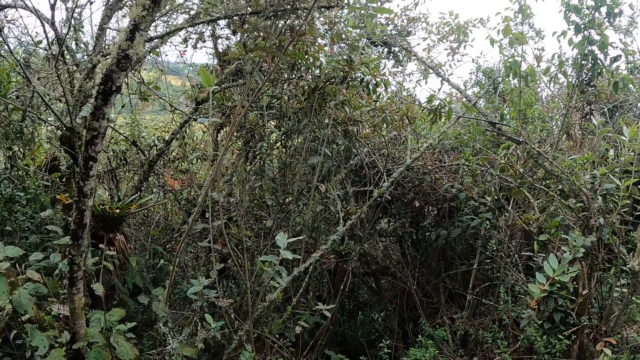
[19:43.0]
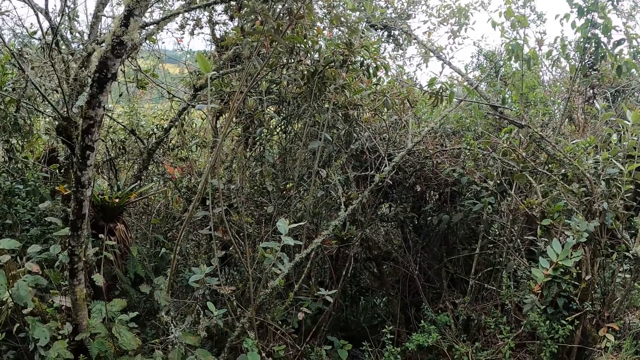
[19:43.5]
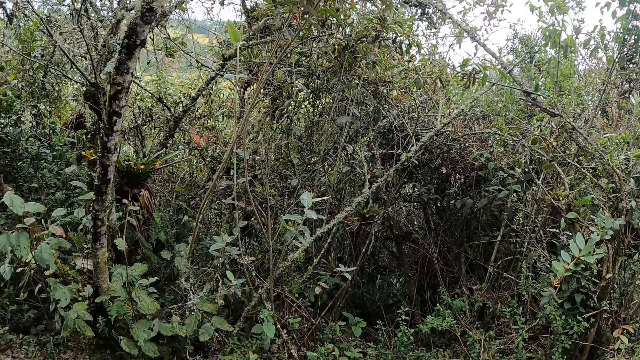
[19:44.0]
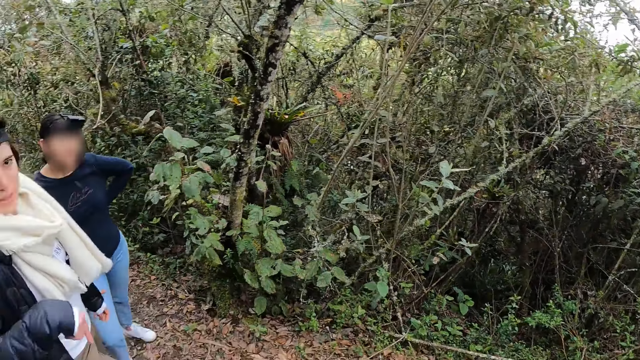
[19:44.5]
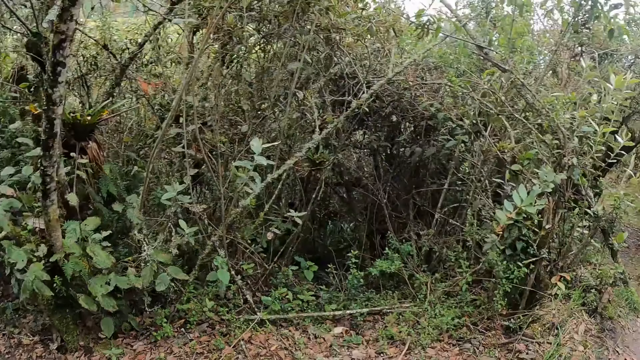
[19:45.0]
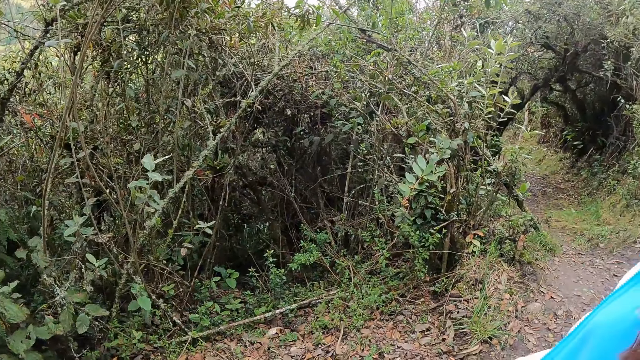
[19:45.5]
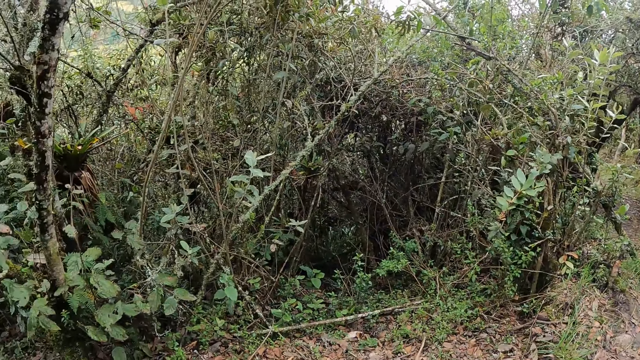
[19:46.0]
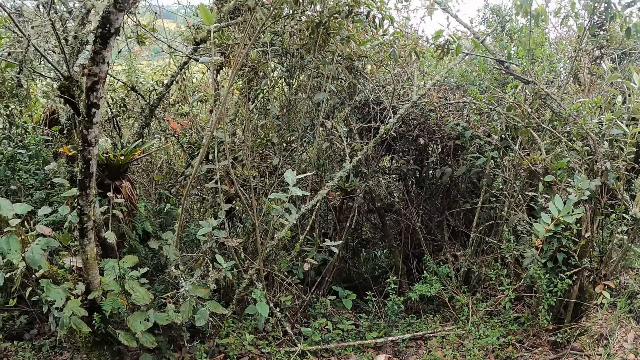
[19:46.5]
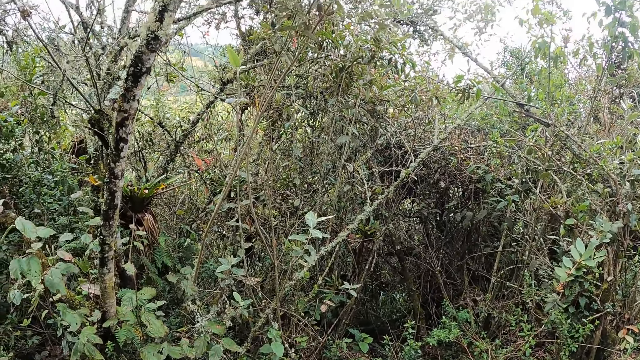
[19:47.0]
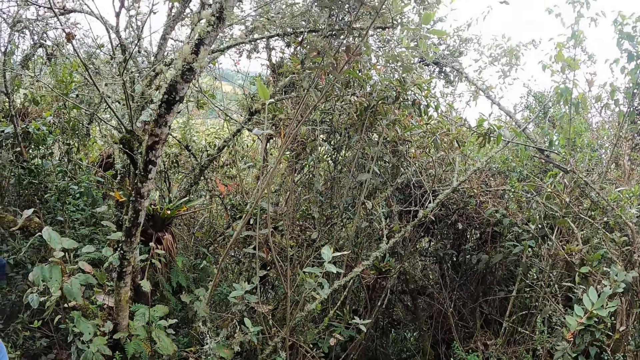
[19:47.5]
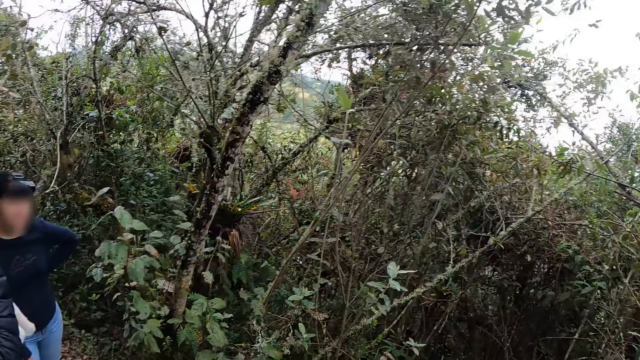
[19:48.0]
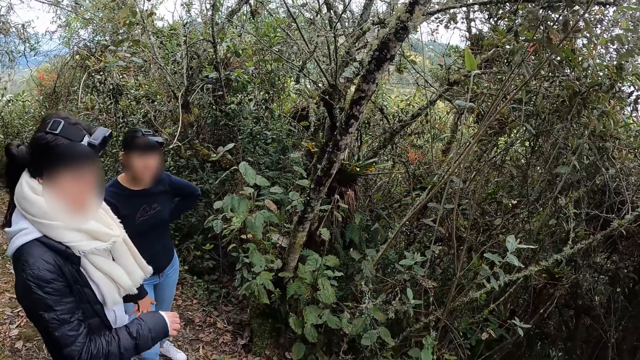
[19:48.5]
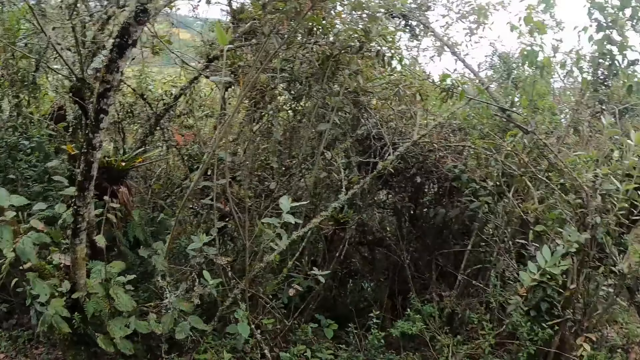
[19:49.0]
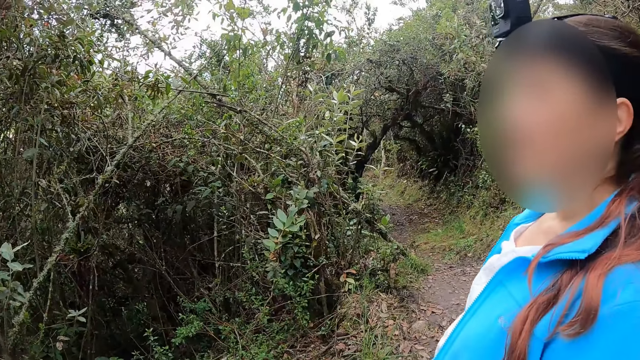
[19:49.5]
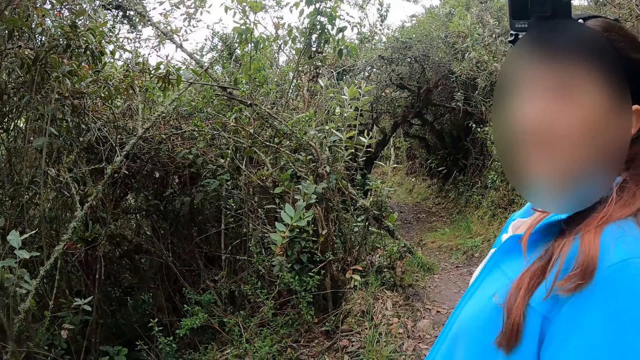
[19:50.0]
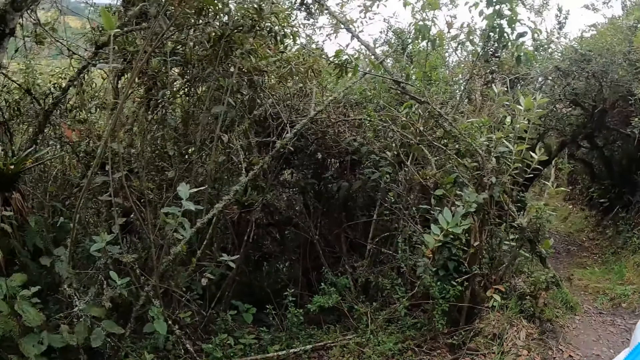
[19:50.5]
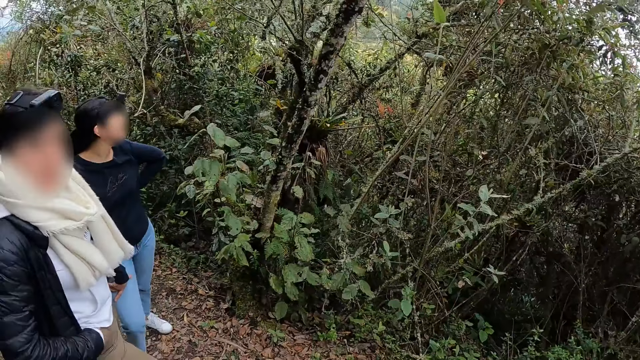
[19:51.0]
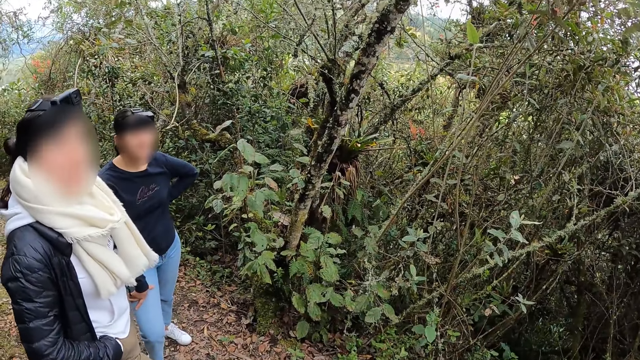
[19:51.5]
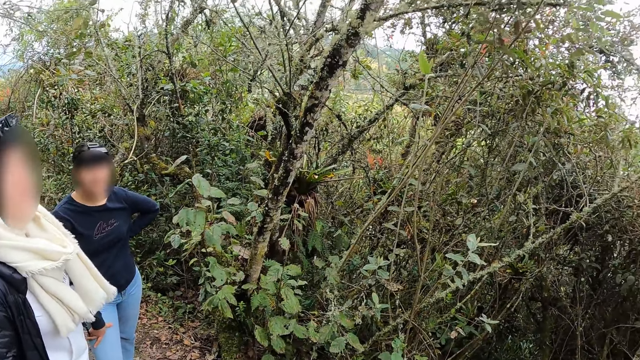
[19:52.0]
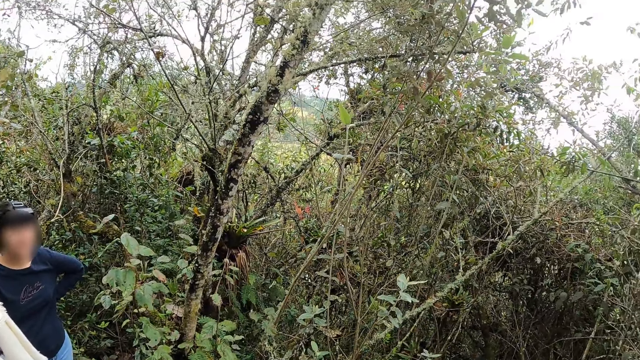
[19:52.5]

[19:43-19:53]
The camera wearer looks around. A person removes her hands from her face. The camera wearer looks around.

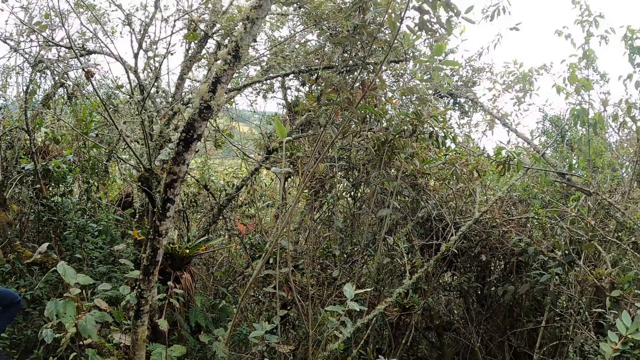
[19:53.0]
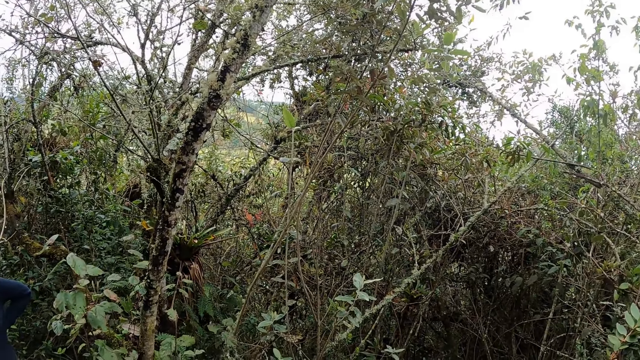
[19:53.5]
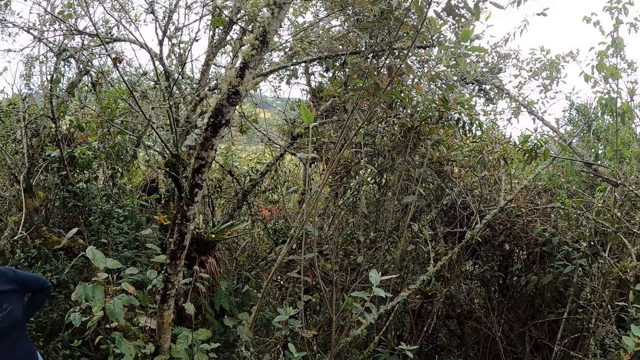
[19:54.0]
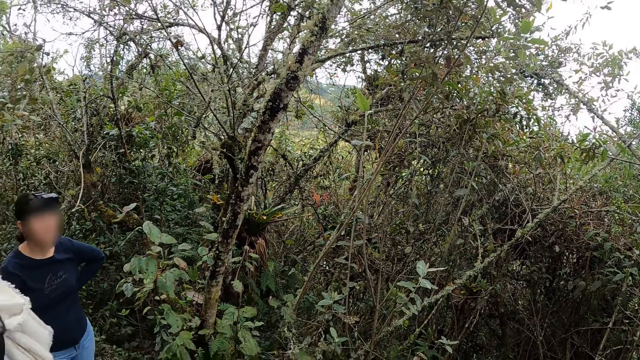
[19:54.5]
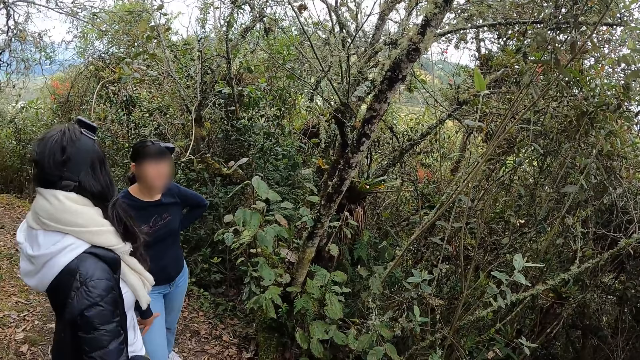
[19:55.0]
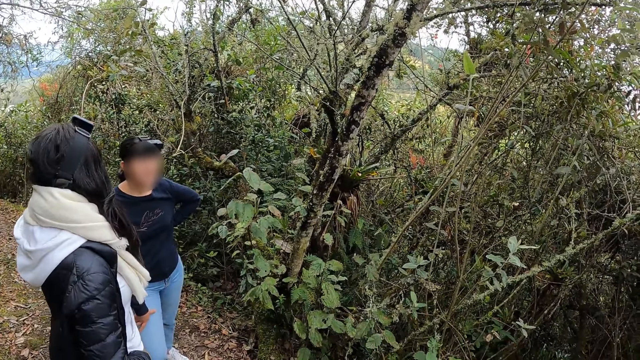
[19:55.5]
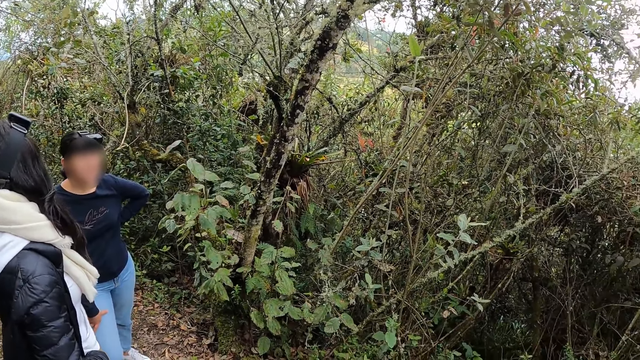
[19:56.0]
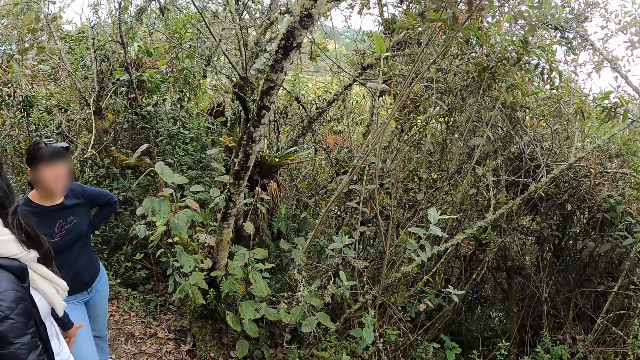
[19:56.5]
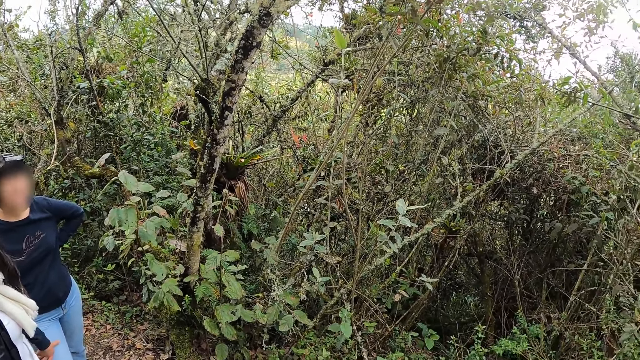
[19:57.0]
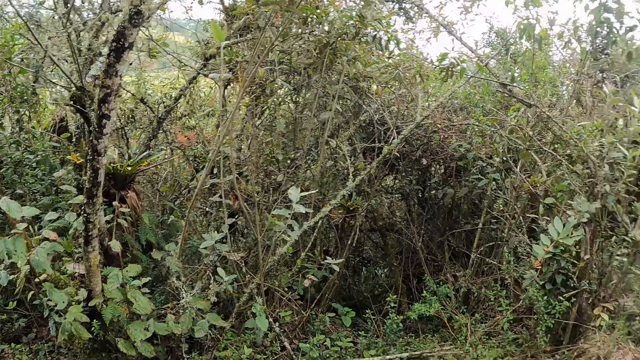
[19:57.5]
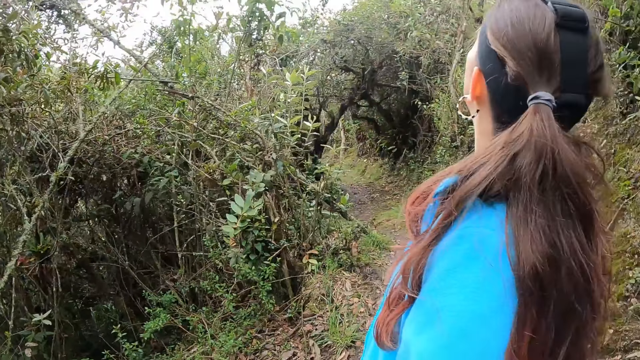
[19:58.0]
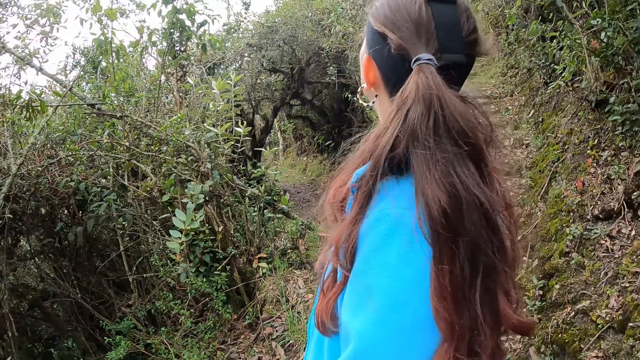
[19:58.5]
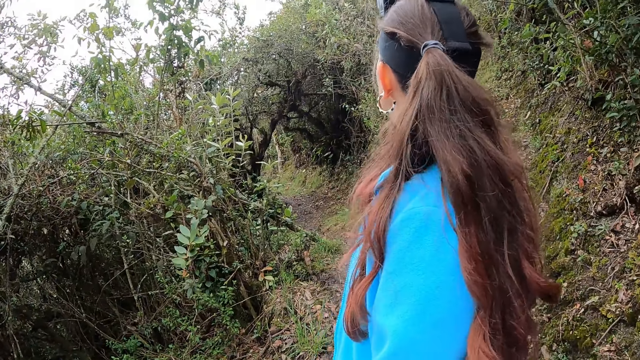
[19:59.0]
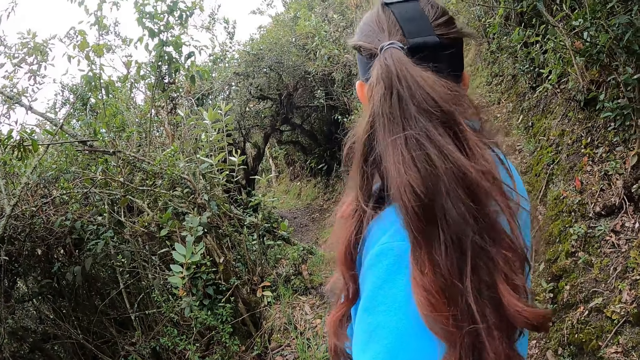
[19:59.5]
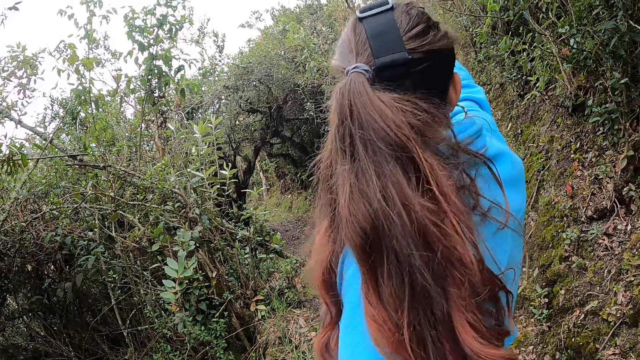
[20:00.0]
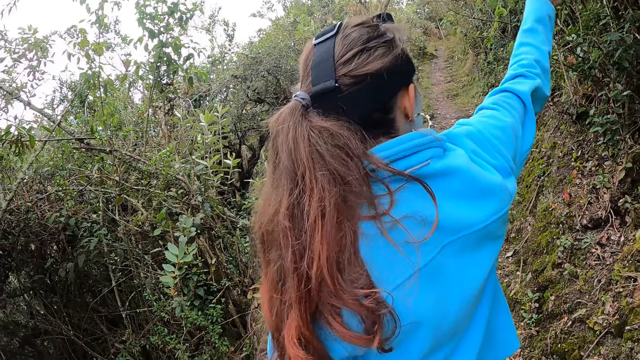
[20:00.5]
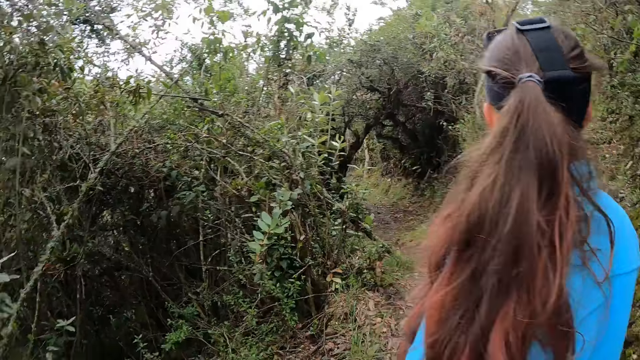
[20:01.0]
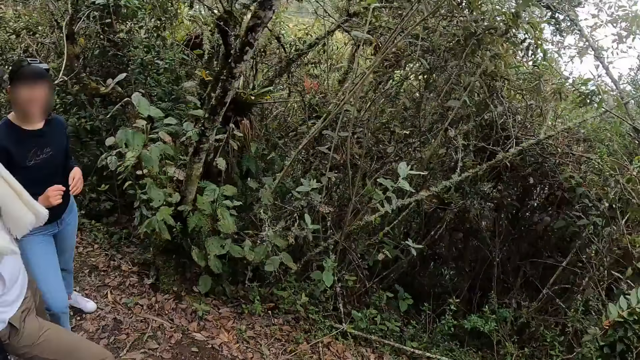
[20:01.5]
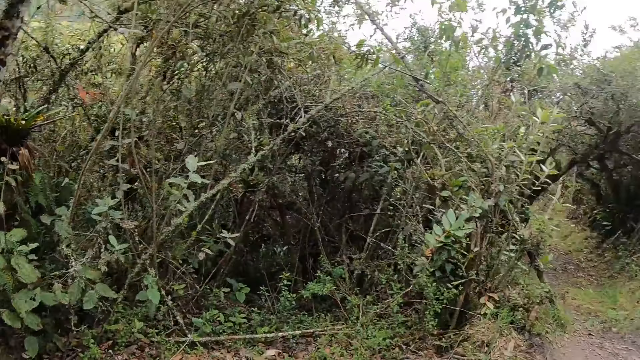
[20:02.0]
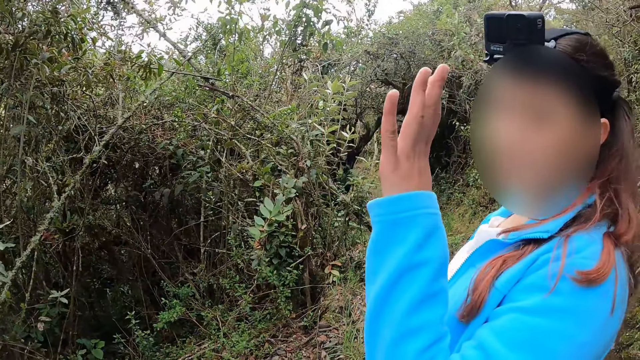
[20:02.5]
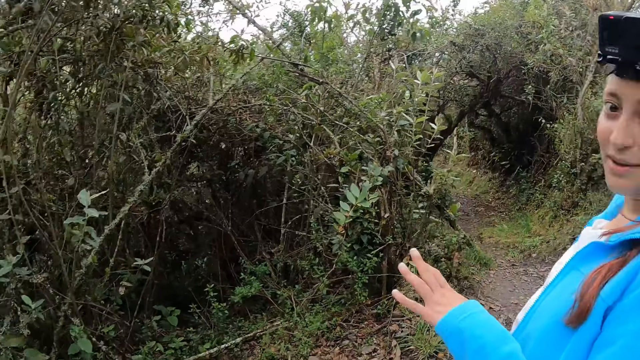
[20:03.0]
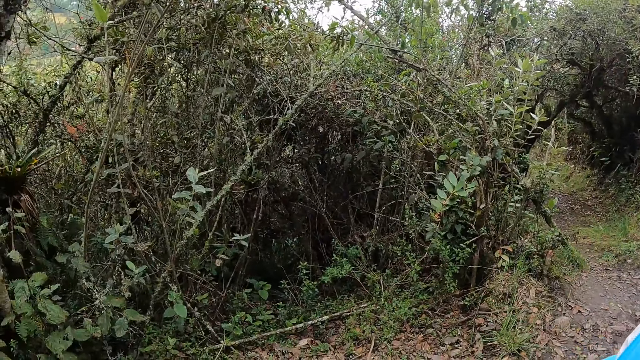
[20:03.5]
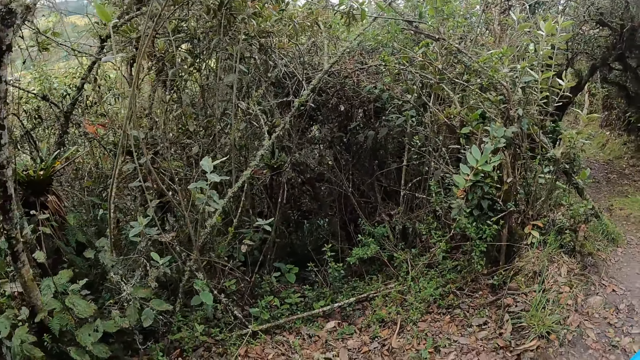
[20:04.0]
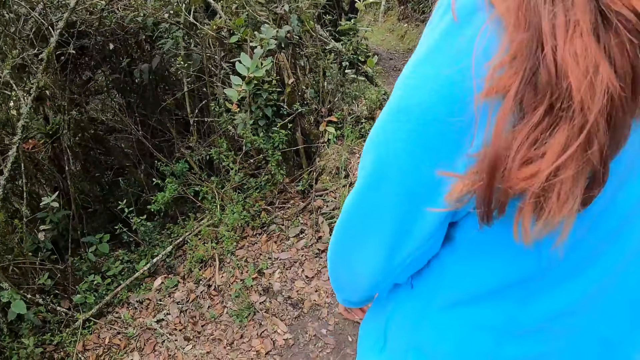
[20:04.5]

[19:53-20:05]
A person looks back. The camera wearer looks around. Another person gestures with her right hand. A woman places both hands on her head. The camera wearer looks around. The other person gestures and lifts her left hand up. The other person gestures and puts her left hand down.
